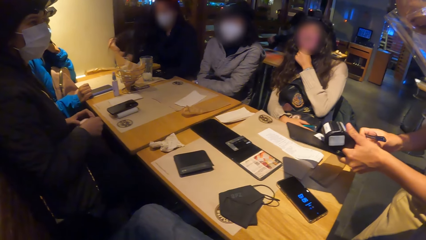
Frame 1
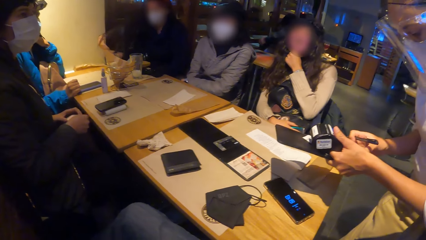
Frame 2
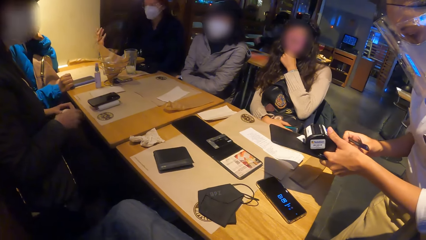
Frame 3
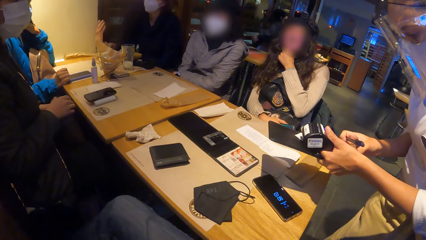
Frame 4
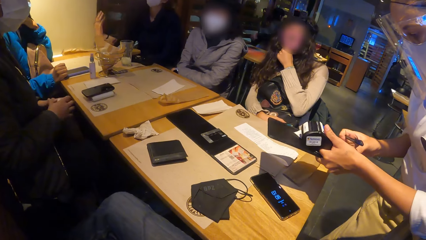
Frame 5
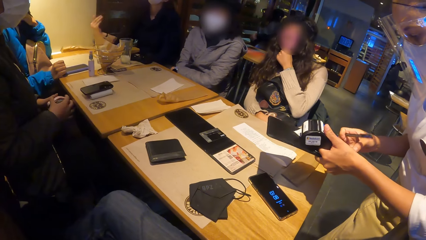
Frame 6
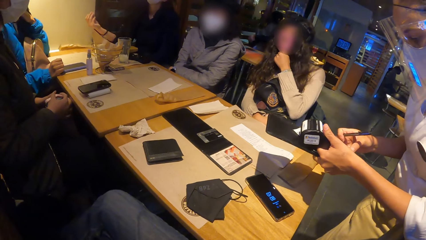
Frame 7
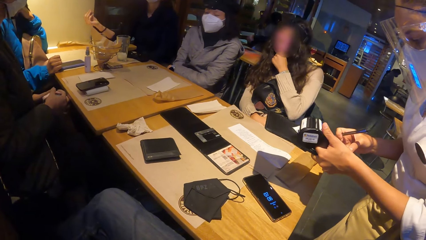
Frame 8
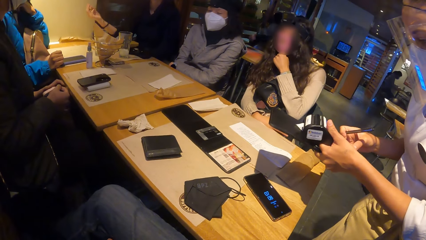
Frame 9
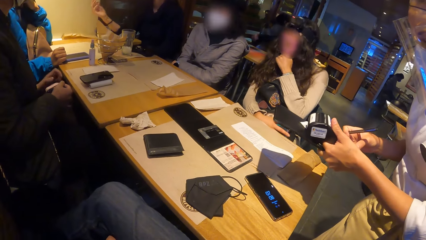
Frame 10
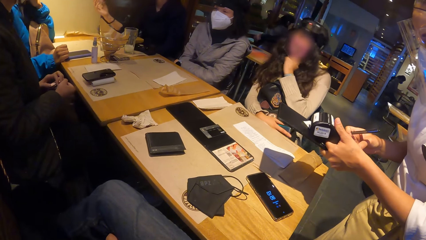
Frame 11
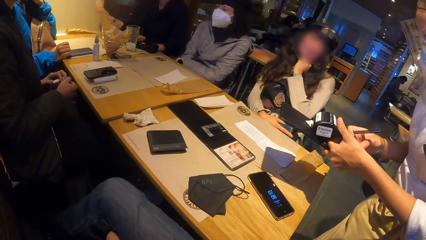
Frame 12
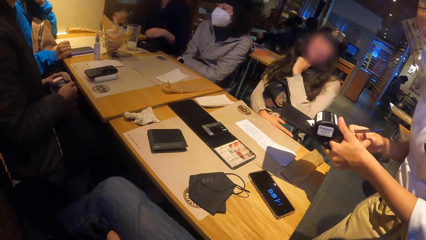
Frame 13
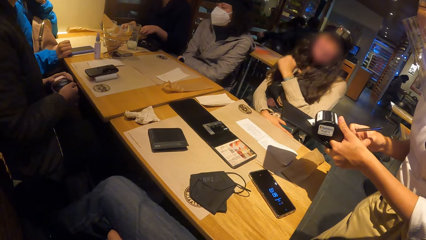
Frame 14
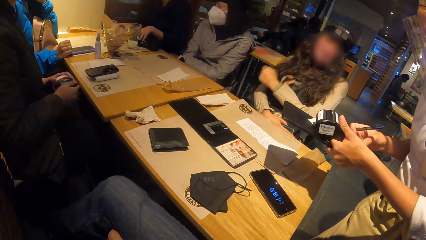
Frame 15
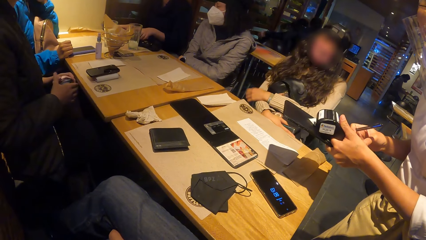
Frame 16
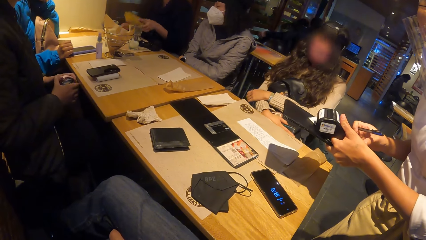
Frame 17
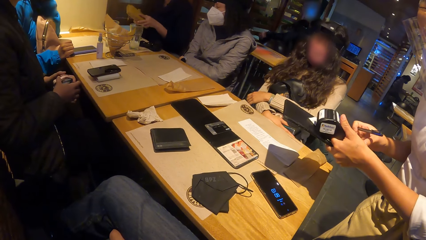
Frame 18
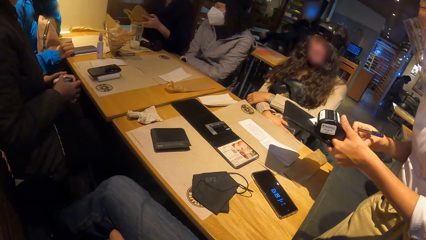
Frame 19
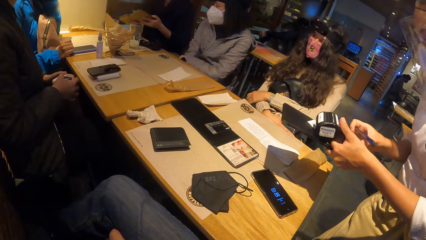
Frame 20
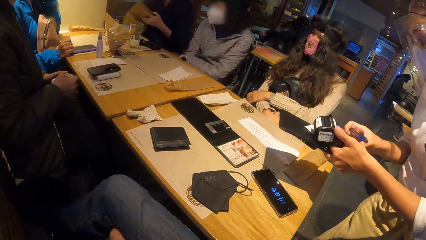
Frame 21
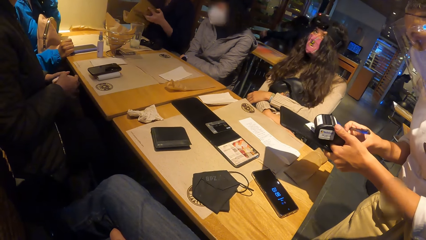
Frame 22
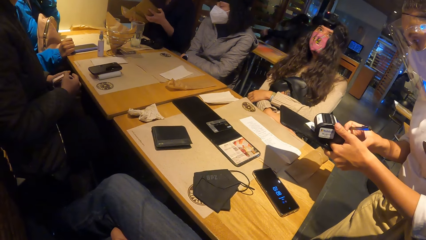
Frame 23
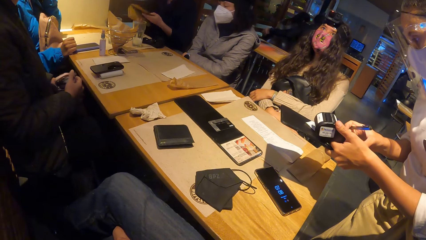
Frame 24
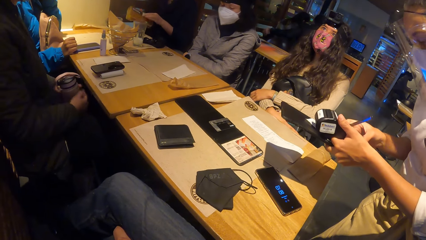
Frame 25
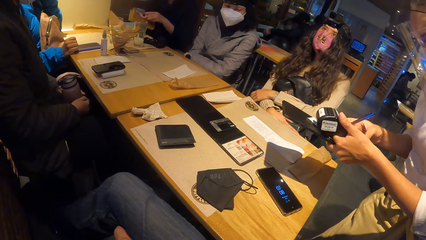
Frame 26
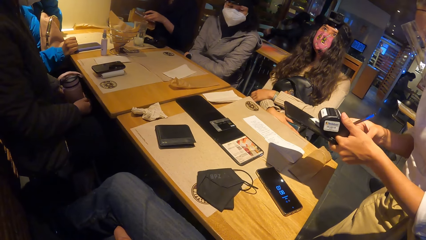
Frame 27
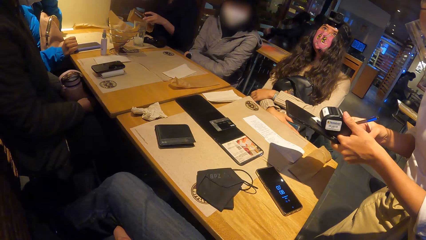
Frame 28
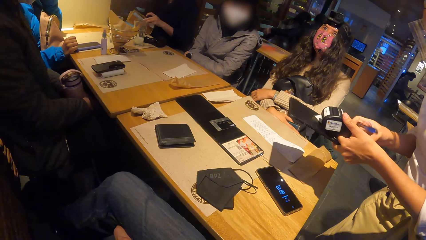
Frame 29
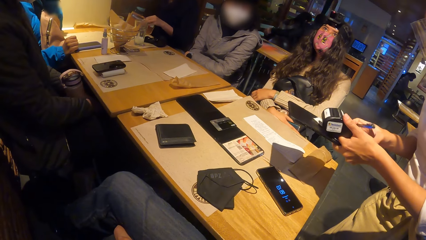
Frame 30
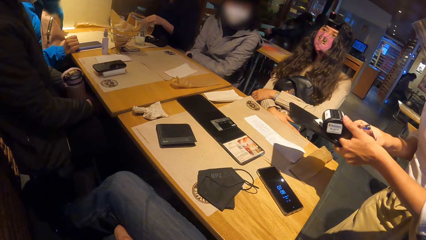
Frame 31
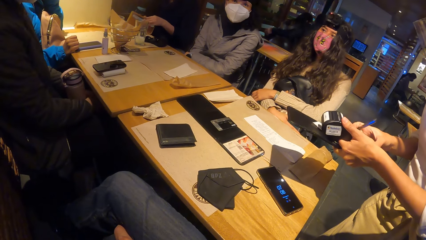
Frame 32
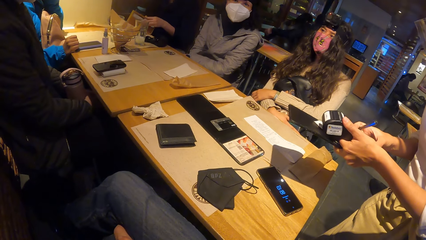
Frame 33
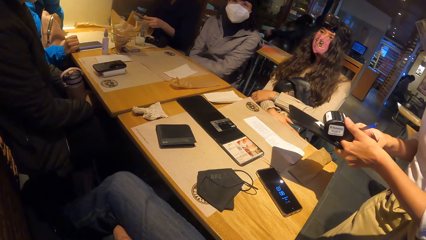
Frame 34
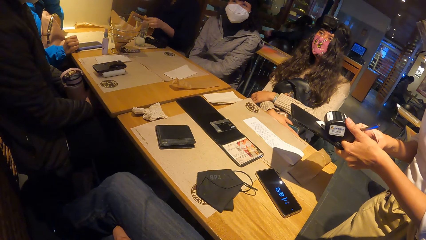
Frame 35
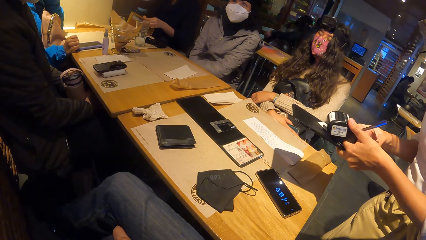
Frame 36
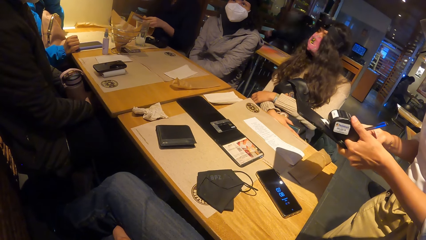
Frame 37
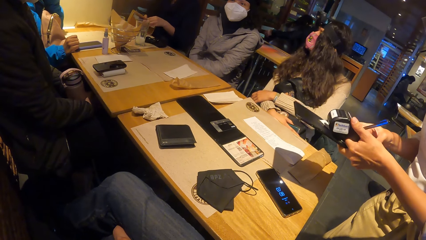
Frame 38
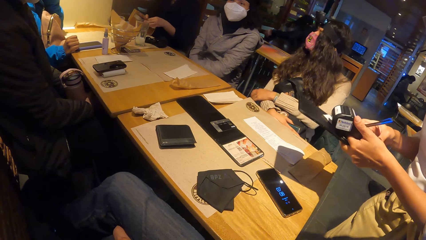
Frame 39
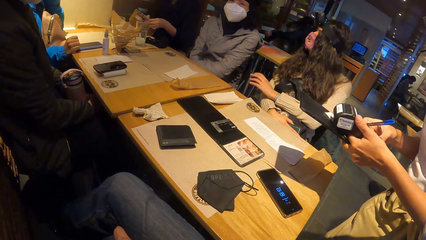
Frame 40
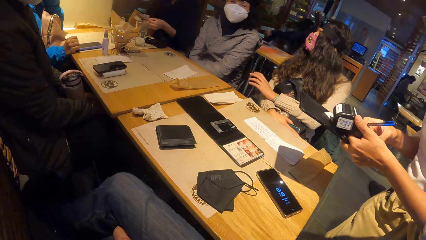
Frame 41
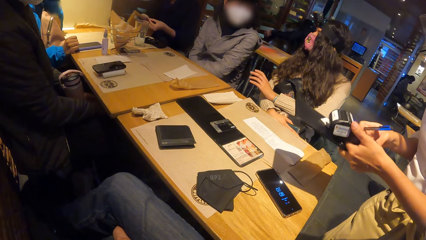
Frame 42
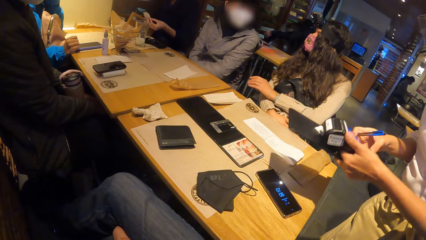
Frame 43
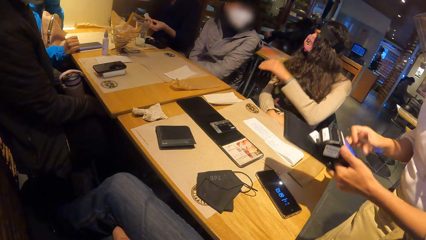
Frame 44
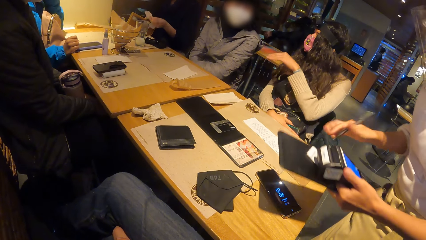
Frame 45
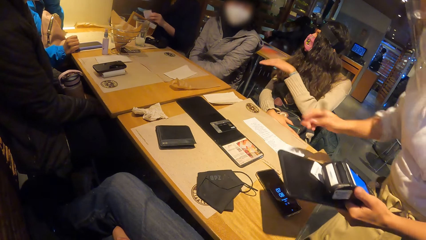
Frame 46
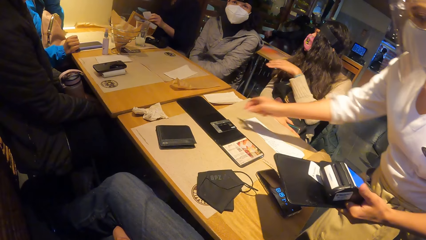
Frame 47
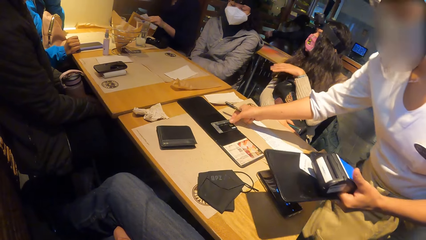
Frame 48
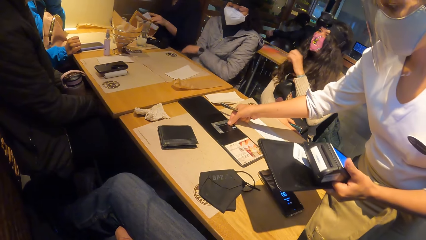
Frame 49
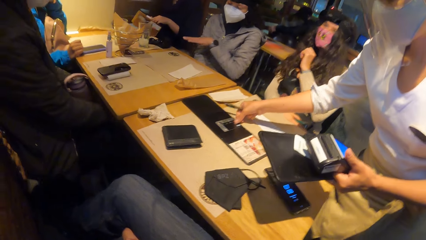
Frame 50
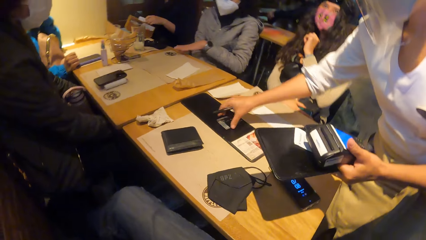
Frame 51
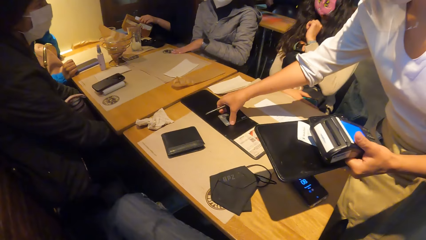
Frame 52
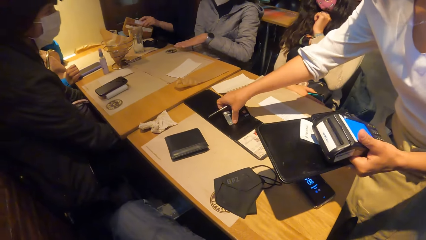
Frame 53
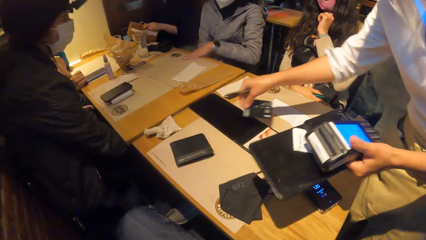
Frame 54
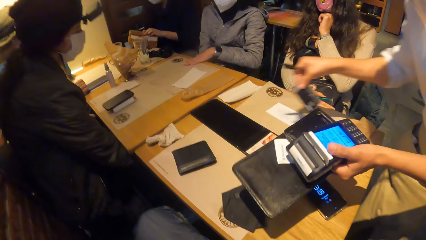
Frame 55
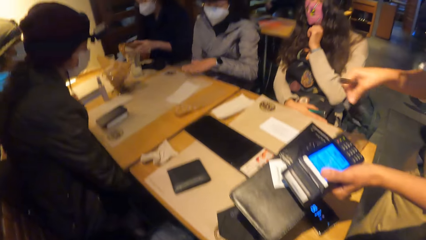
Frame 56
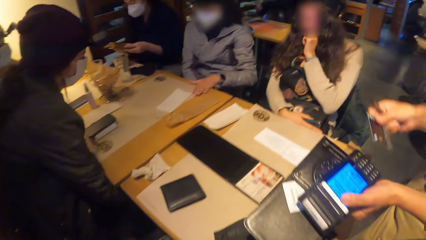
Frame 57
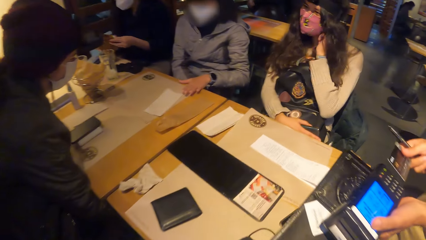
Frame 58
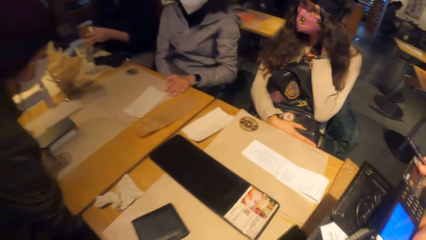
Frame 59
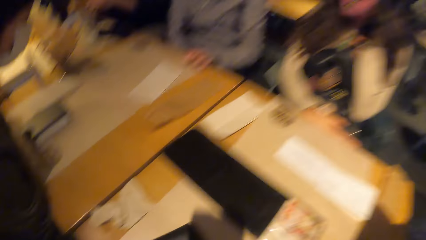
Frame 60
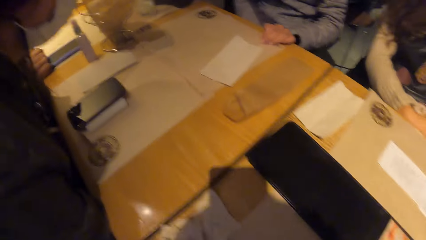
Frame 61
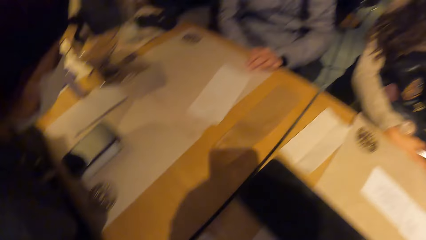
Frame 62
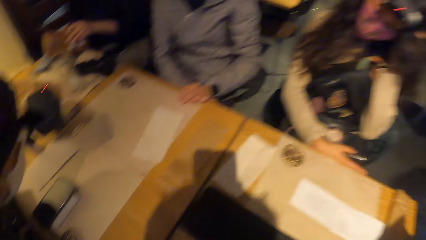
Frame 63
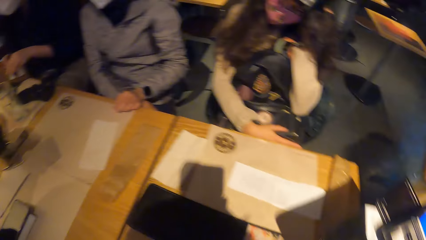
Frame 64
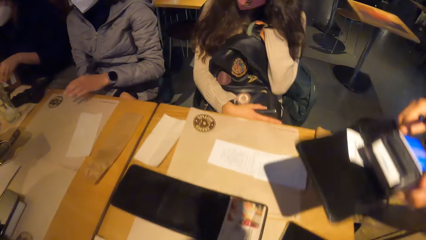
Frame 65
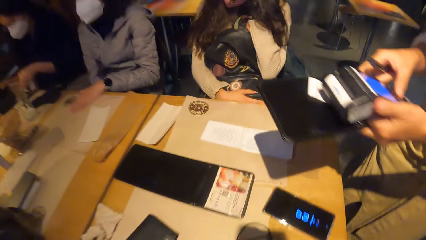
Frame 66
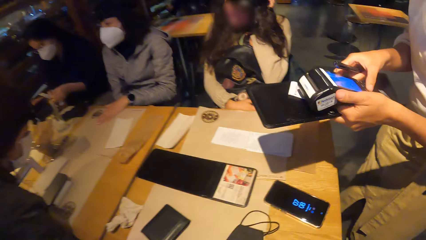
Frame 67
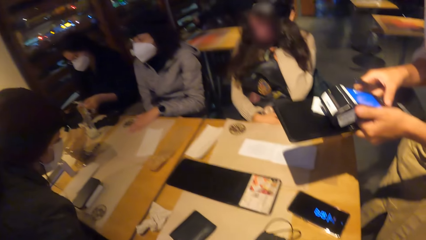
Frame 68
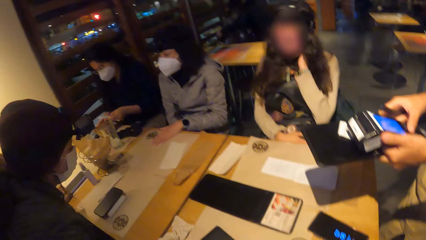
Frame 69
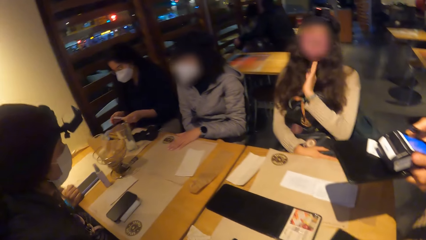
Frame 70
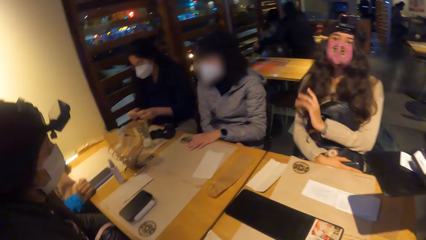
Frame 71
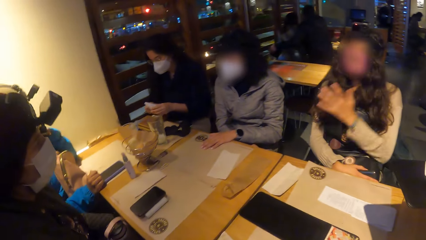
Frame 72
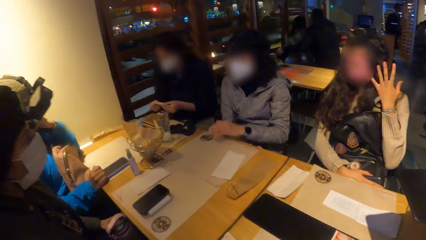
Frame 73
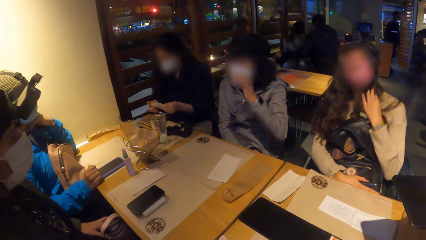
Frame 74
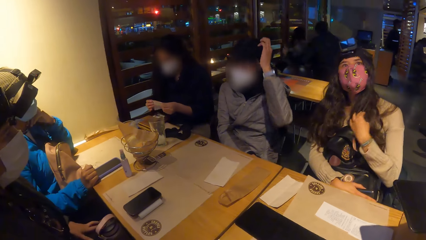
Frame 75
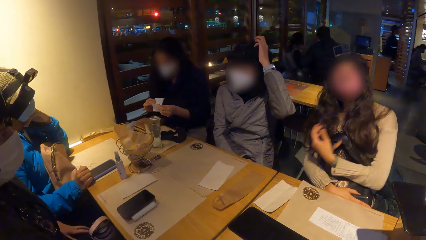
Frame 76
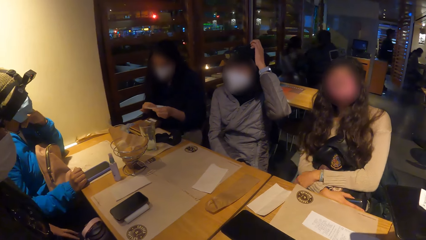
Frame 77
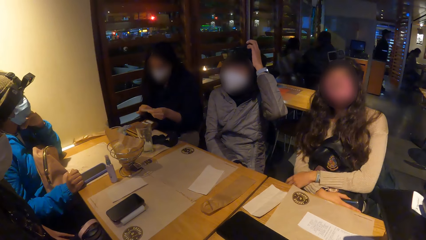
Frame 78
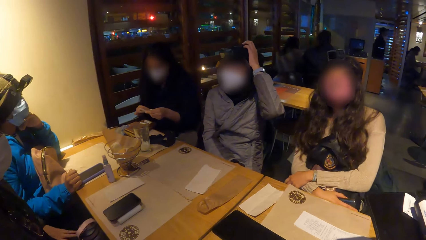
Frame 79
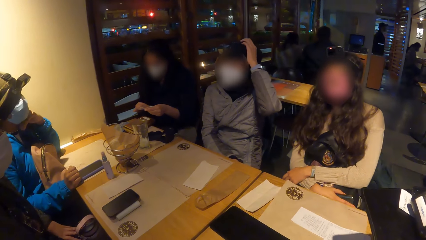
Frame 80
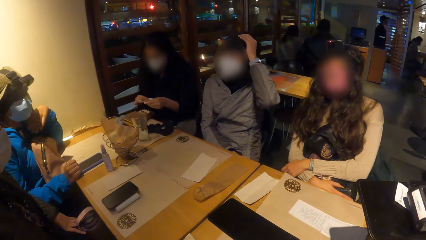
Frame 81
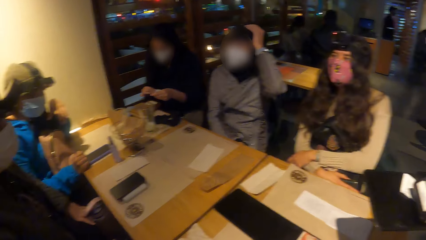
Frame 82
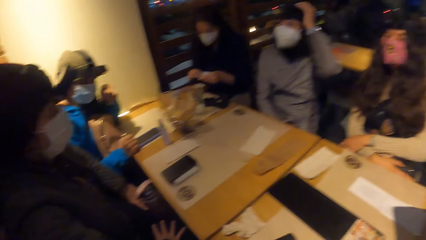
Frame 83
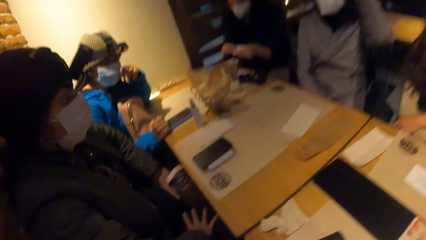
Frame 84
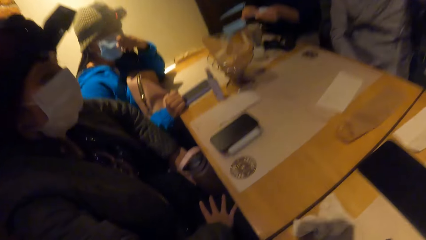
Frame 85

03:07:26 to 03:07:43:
A woman picks a purse or pouch from the table with both hands. The woman opens the purse with both hands and picks a paper. The woman puts the paper in the pouch. A waiter takes a credit card from the table with her right hand. Another lady touches the table. The waiter inserts the credit card into the credit card machine with her right hand. A third lady scratches the body. The waiter operates the card machine. The woman opens the paper. The third lady straightens the hair. The second lady scratches the head.
